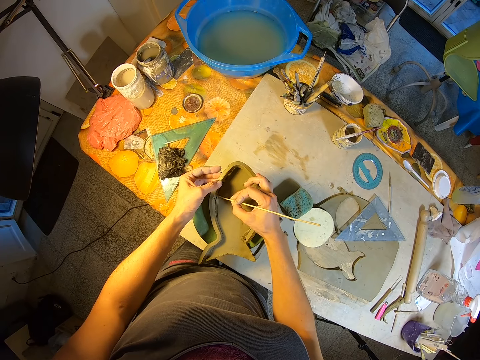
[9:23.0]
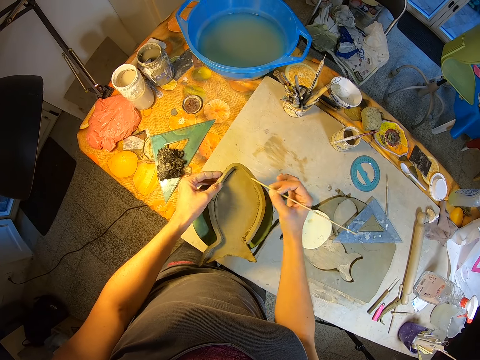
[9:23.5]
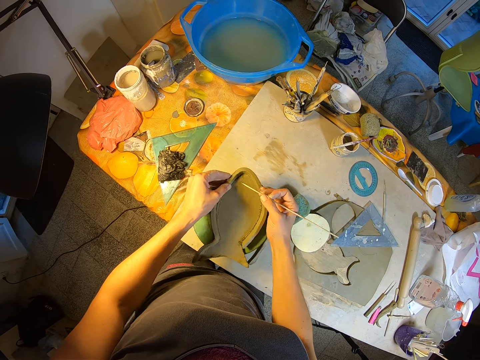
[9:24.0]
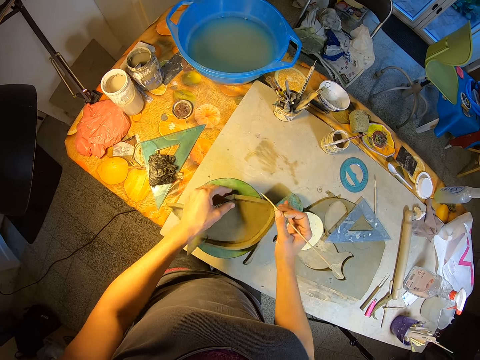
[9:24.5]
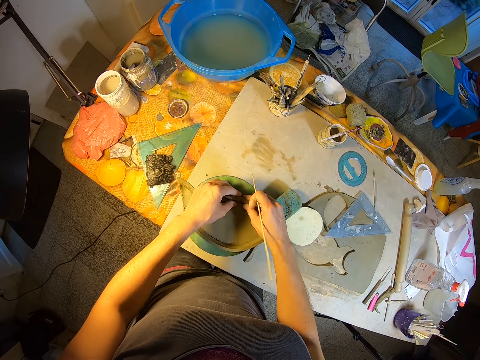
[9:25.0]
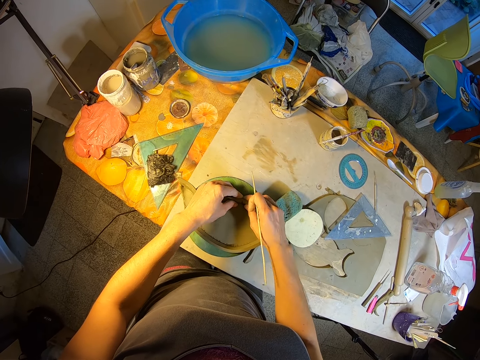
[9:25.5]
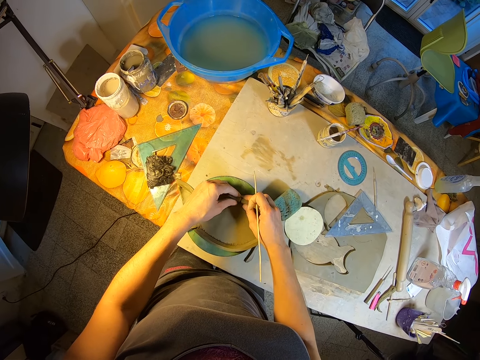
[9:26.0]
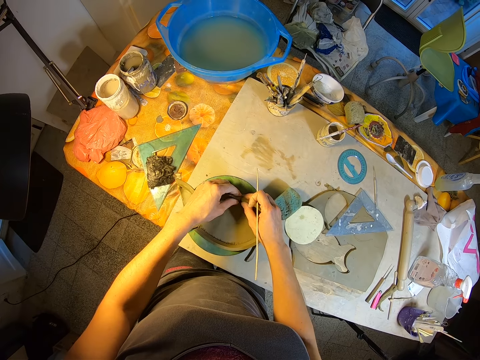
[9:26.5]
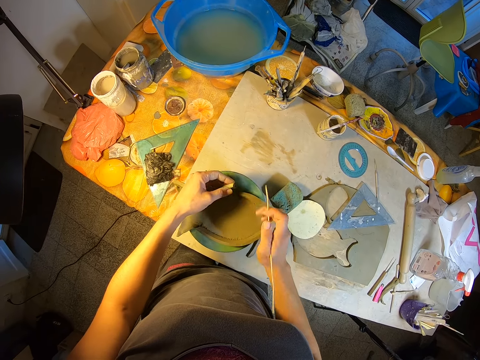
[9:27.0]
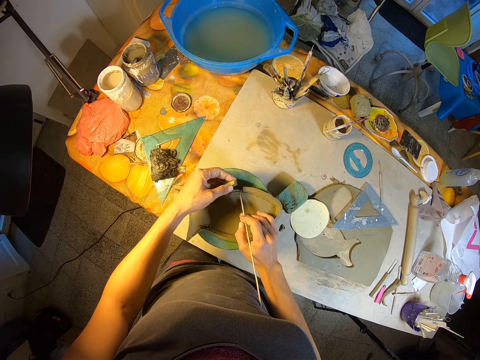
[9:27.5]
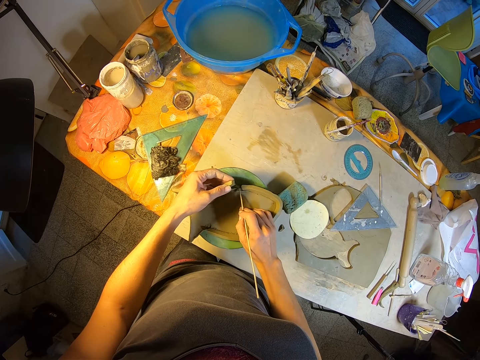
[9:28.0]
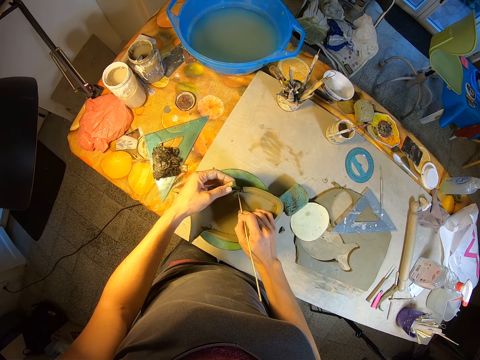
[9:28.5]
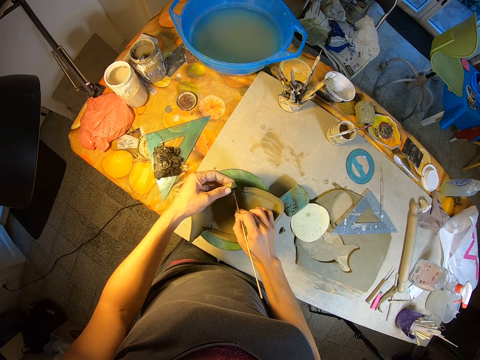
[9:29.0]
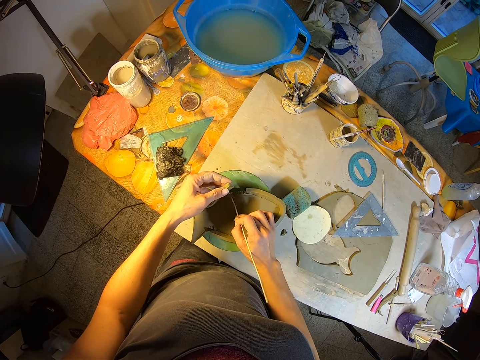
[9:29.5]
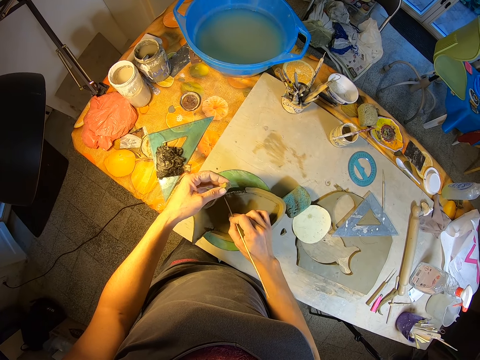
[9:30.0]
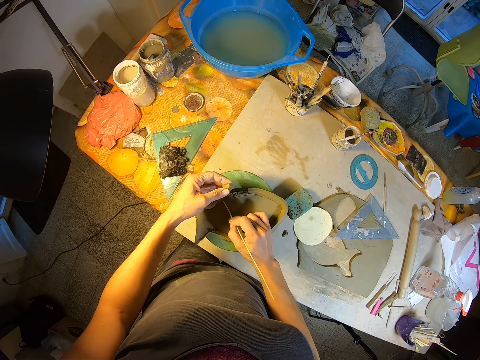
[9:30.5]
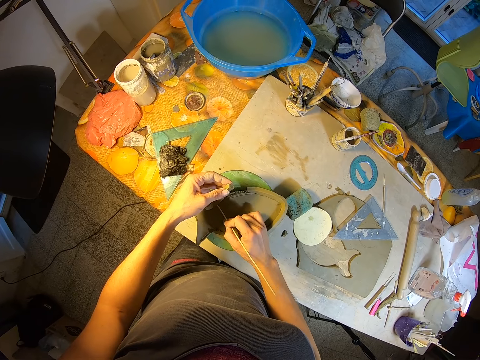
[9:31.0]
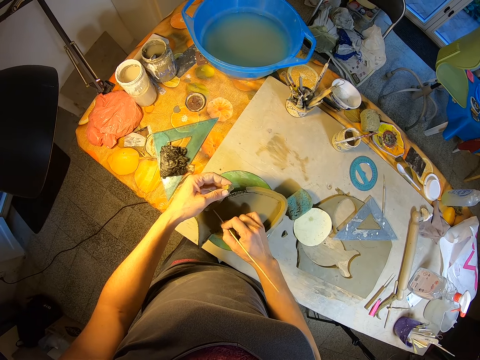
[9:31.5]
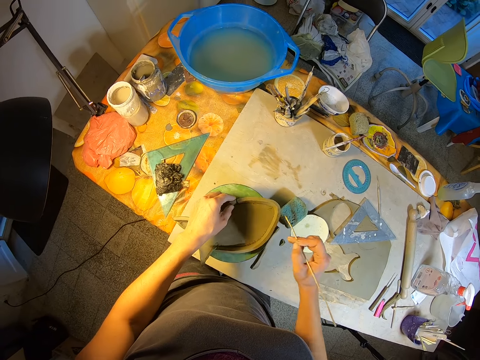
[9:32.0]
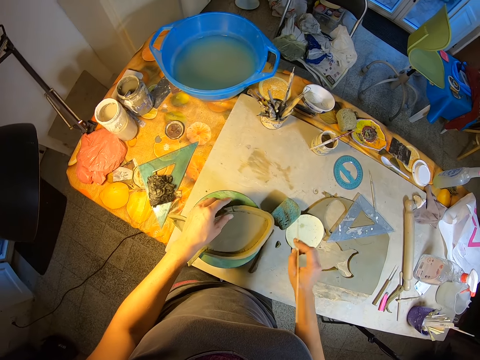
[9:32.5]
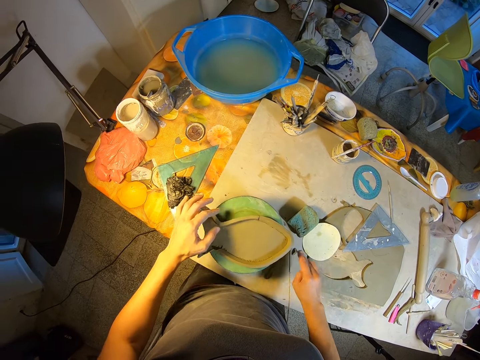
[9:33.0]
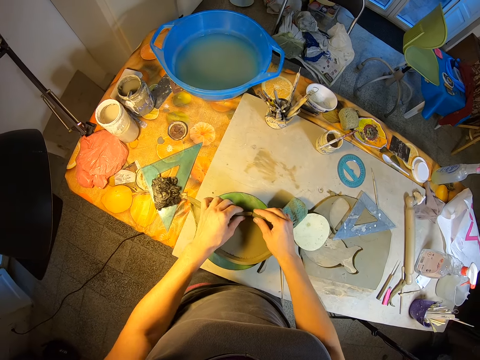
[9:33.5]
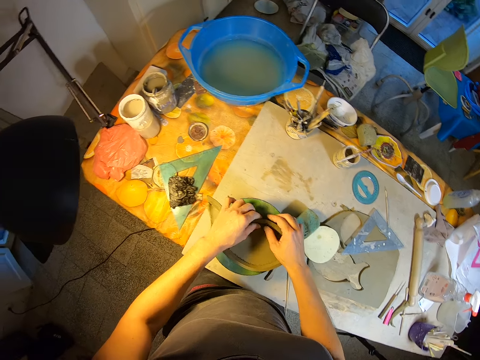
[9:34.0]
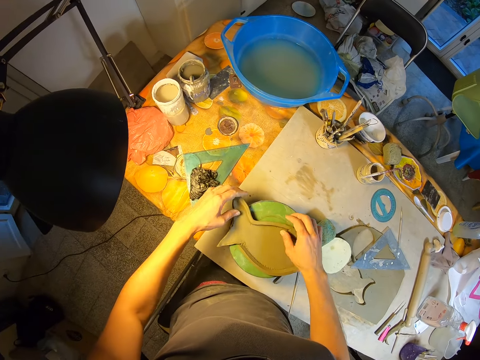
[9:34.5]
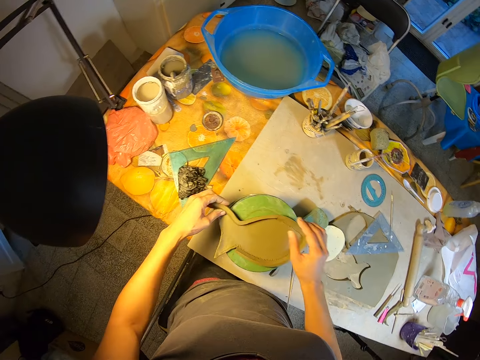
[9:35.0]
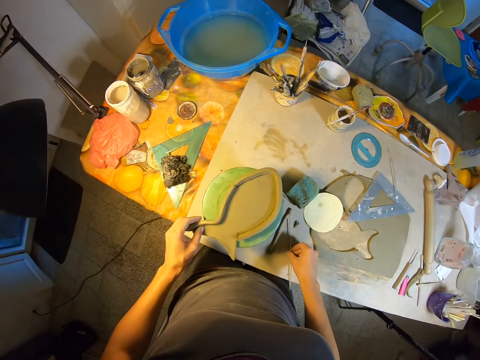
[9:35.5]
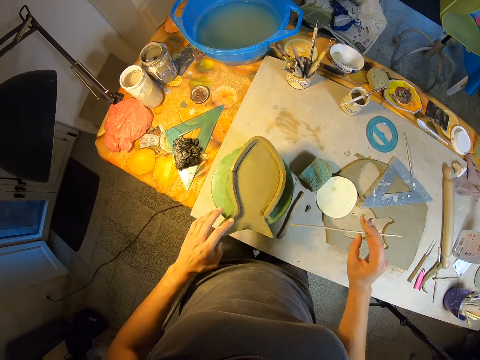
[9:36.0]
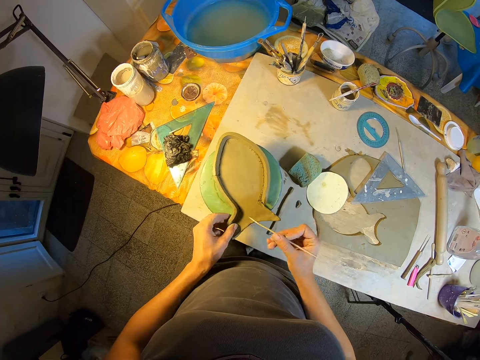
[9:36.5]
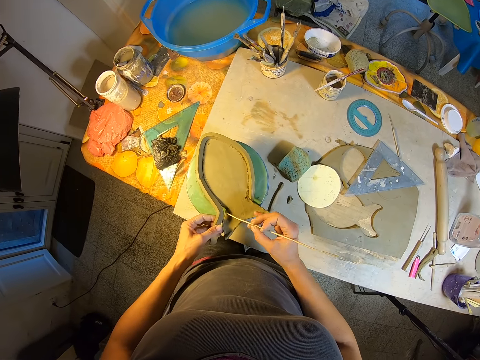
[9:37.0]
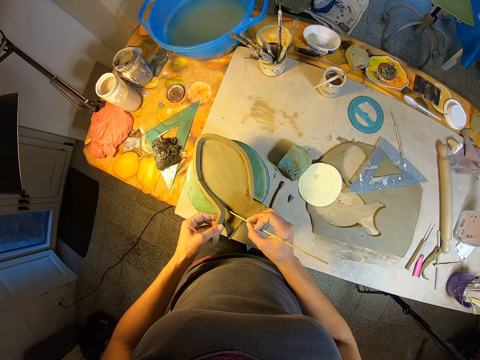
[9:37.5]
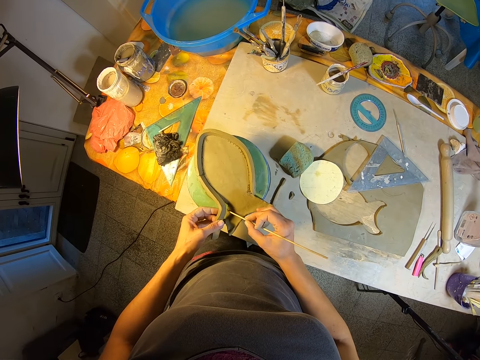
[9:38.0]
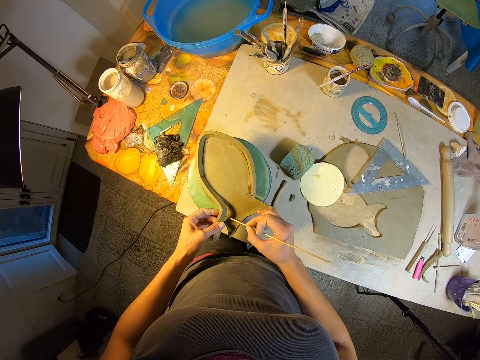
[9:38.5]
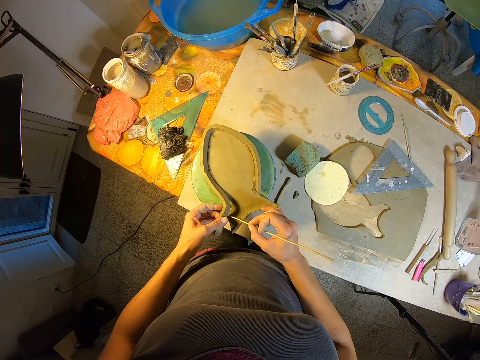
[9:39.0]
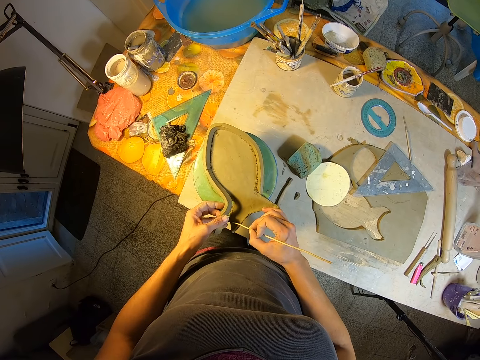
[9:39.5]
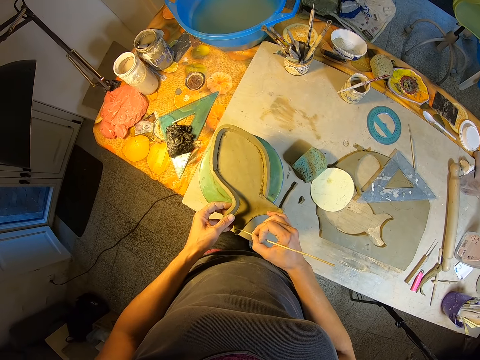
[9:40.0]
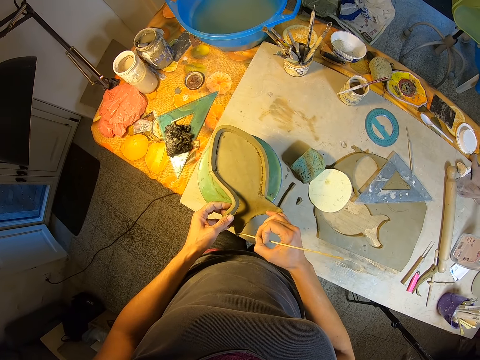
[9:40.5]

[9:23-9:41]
The camera wearer adjusts the paper craft on the workholder with his left hand. He presses the edge of the paper craft on the workholder with his two hands. He cuts a piece of mud from the mold. He touches the edge of the paper craft on the workholder with the stick in his right hand. He draws on the mold with the stick. He attaches the edge of the paper craft to the paper craft with his left hand. He mounts mud on the mold structure. He drops the stick in his right hand on the table. He presses the edge of the paper craft on the workholder with his two hands. He fixes the mud. He adjusts the paper craft on the workholder with his left hand. He picks up the stick from the table with his right hand. He touches the edge of the paper craft on the workholder with the stick in his right hand. He draws on the mold with the stick.

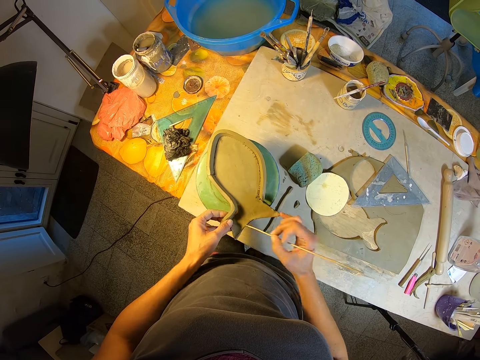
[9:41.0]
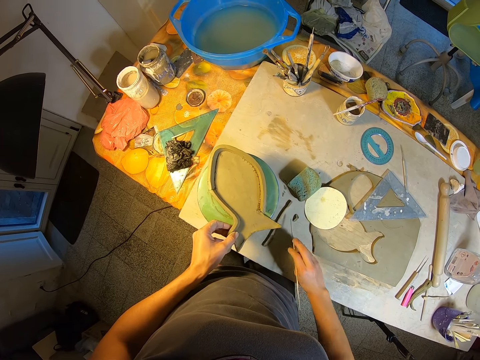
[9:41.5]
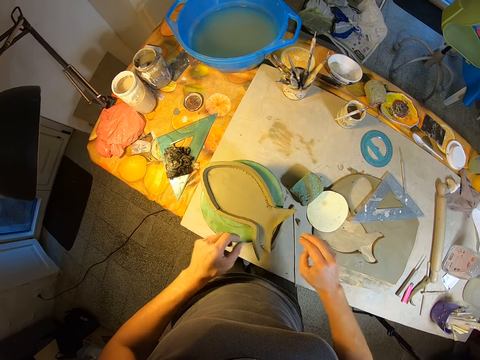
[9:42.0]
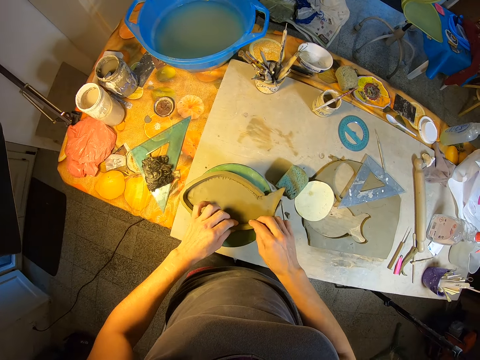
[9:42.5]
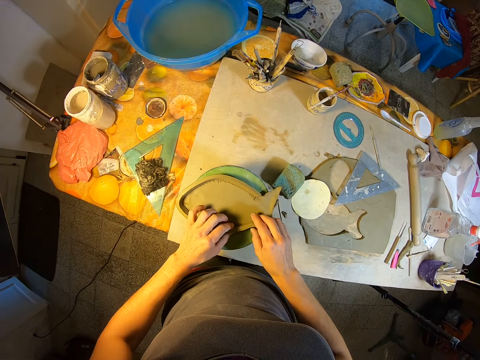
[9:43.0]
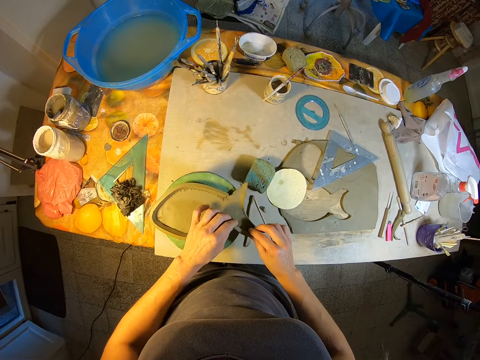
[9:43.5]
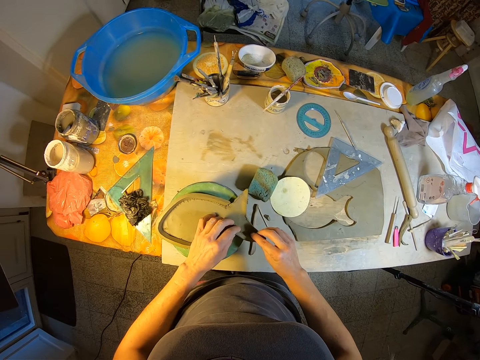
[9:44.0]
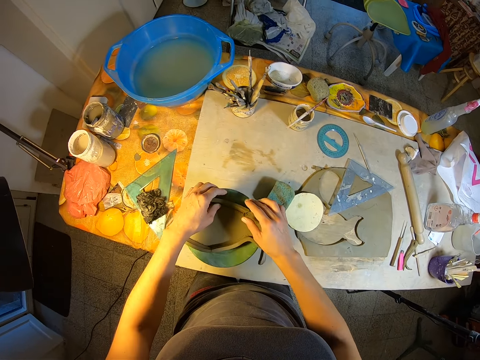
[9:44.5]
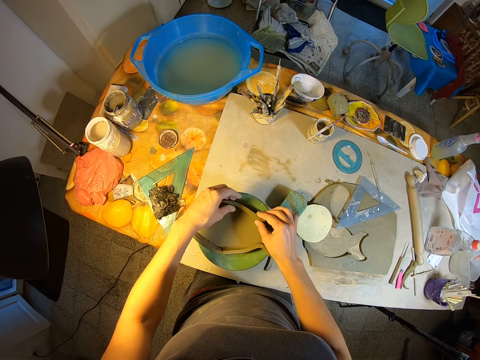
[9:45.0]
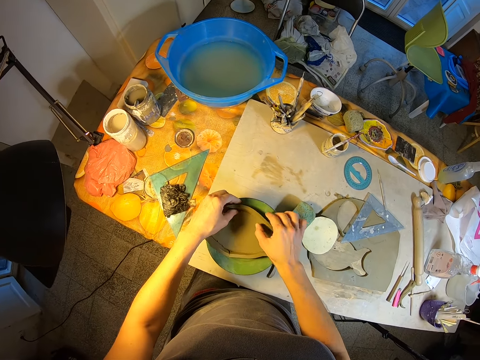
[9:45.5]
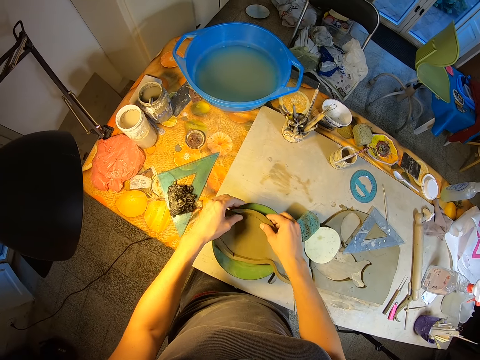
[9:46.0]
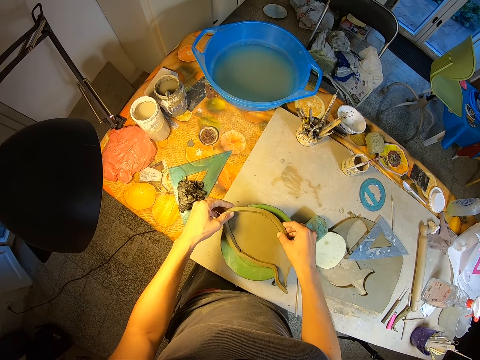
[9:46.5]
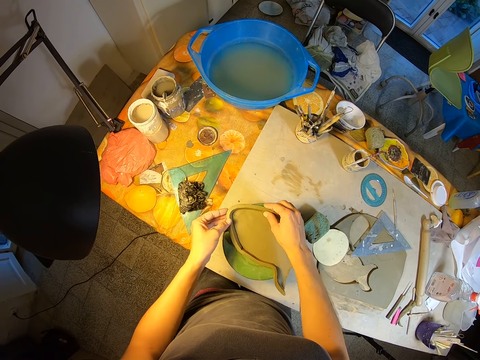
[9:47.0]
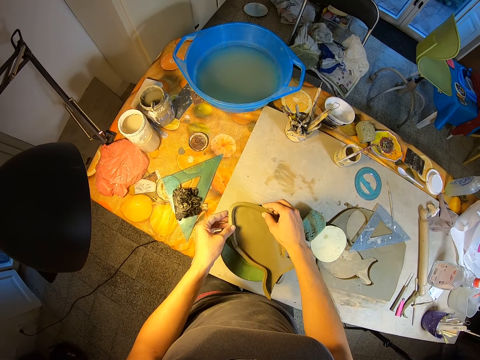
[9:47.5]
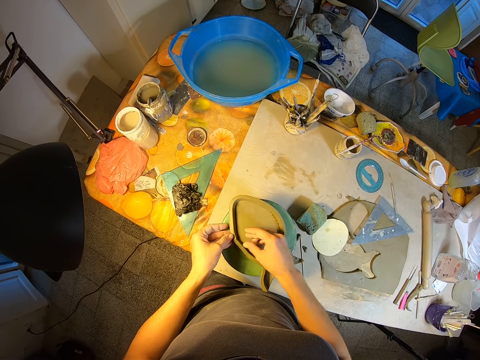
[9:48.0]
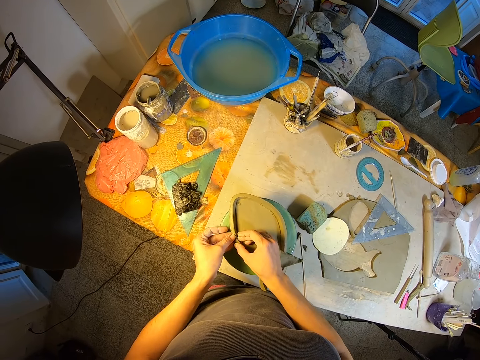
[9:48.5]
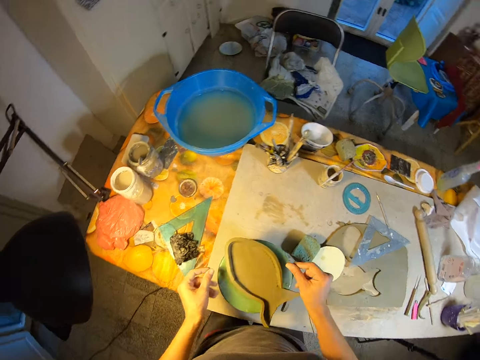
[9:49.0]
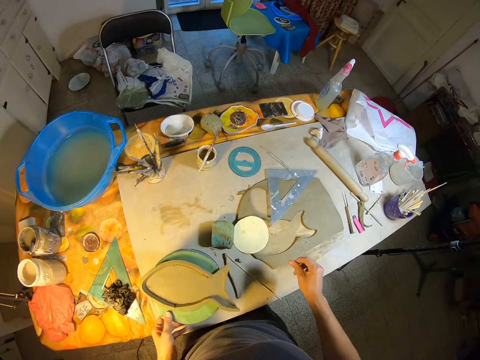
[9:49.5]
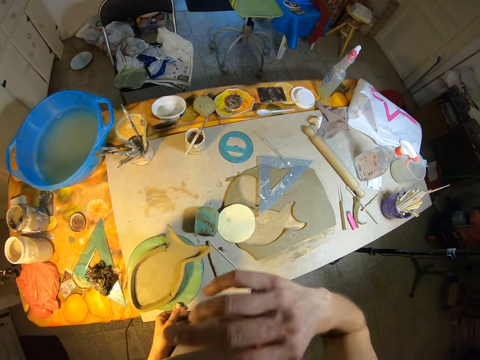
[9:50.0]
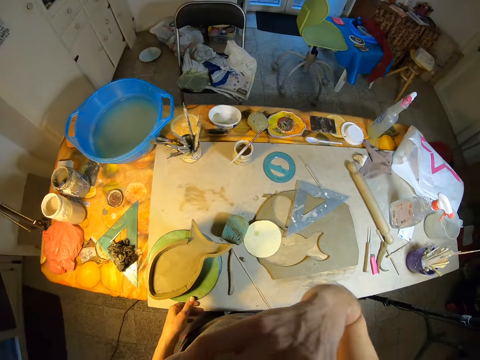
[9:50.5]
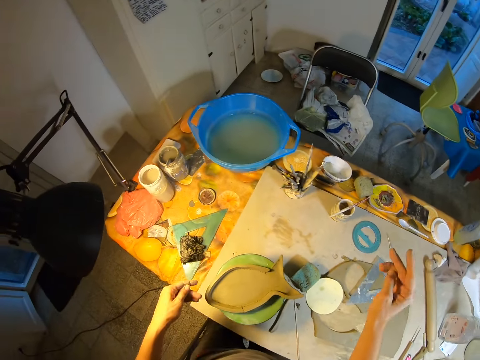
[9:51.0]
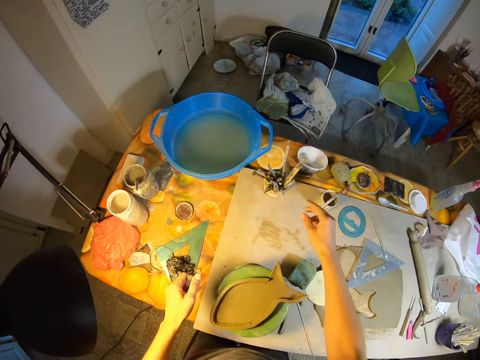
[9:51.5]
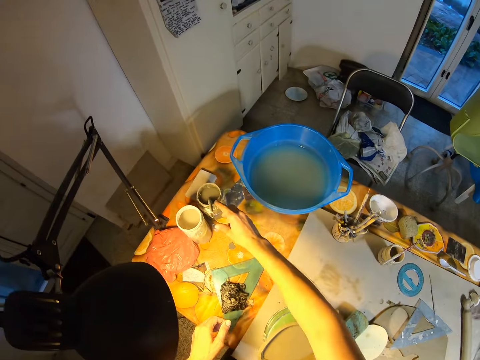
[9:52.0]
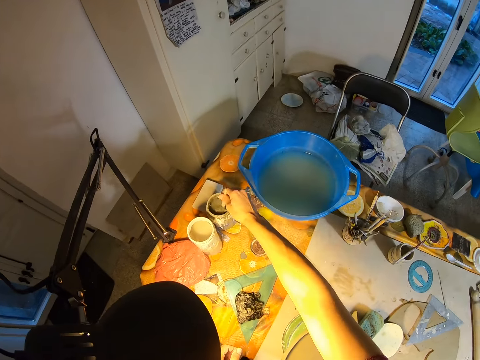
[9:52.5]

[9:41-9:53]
The camera wearer drops the stick in his right hand on the table. He presses the edge of the paper craft on the workholder with his two hands. He fixes the mold structure with both hands. He adjusts the paper craft on the workholder with his left hand. He raises his right hand towards his face. He withdraws his right hand from something. He takes glue from a glue container with a brush in his right hand.
